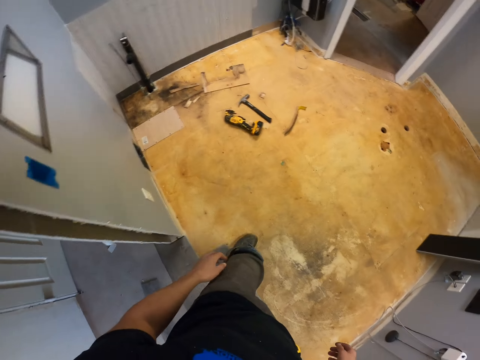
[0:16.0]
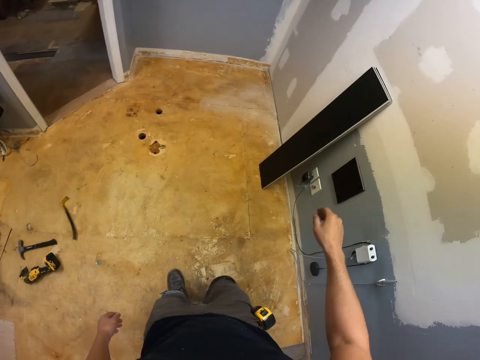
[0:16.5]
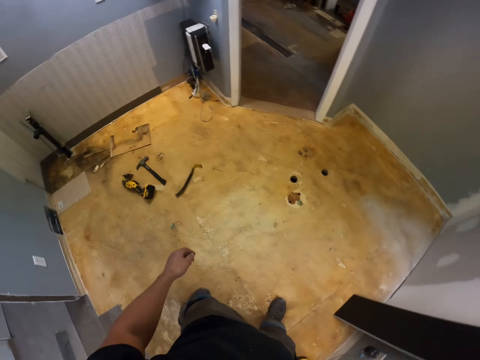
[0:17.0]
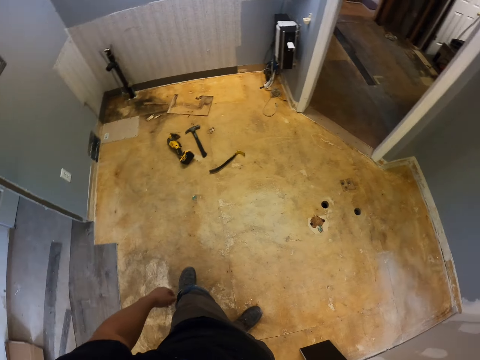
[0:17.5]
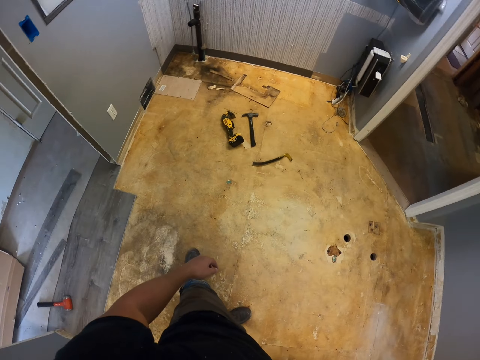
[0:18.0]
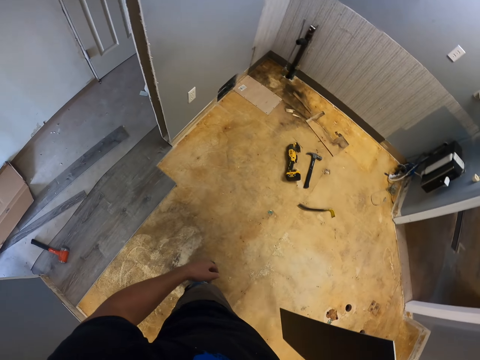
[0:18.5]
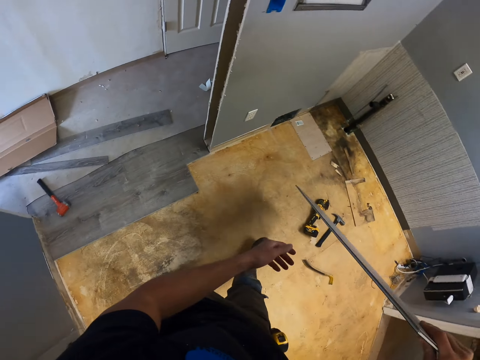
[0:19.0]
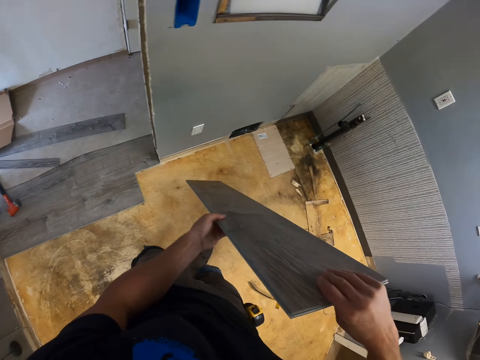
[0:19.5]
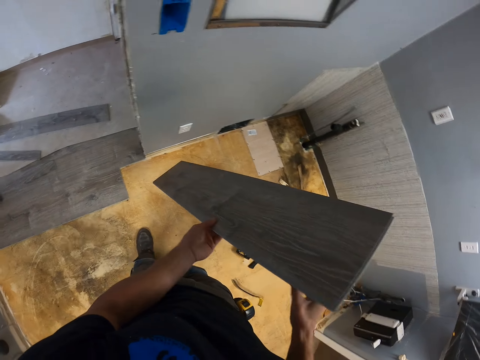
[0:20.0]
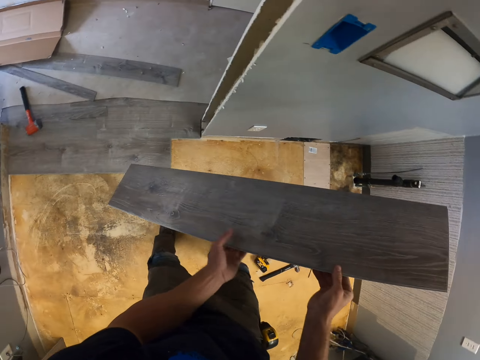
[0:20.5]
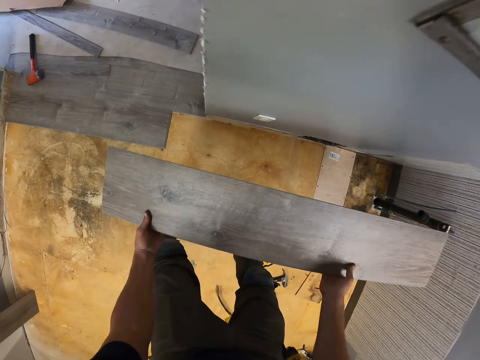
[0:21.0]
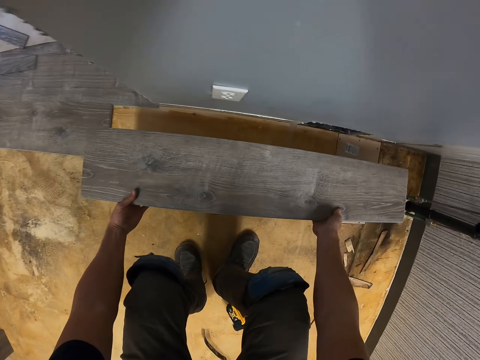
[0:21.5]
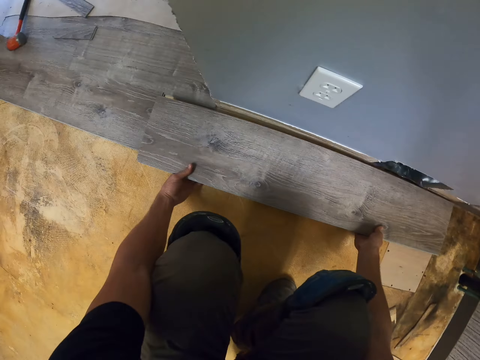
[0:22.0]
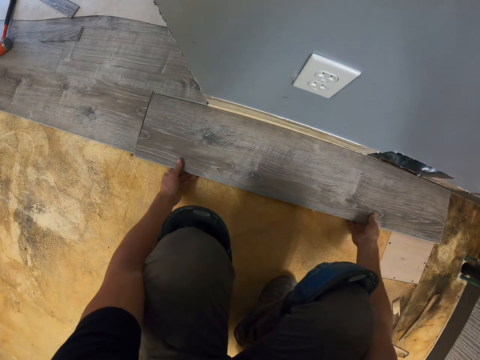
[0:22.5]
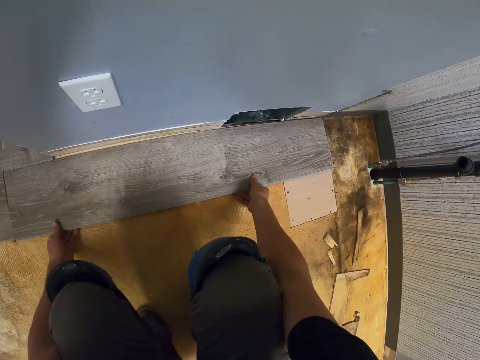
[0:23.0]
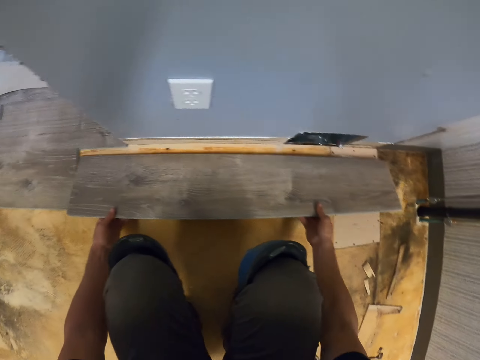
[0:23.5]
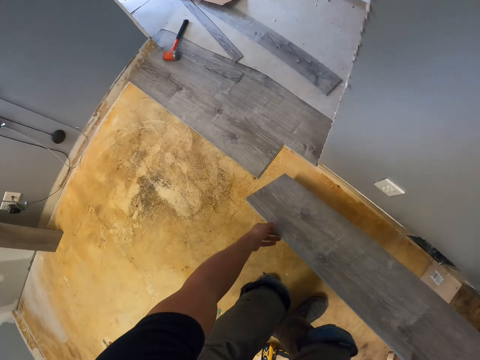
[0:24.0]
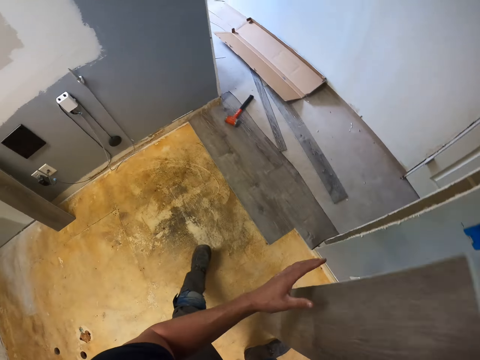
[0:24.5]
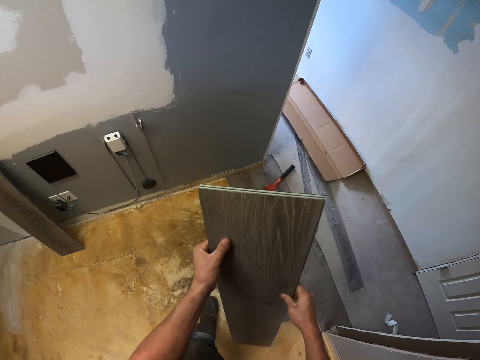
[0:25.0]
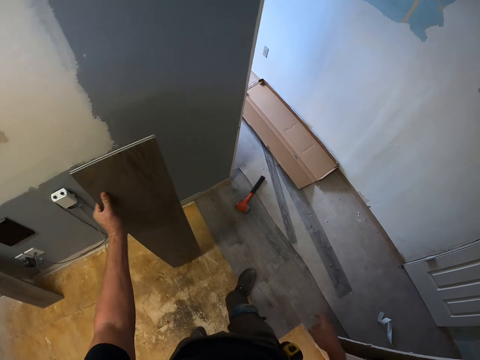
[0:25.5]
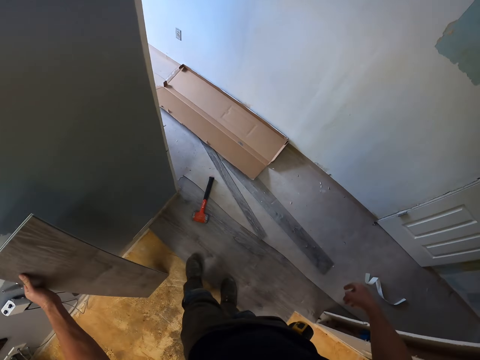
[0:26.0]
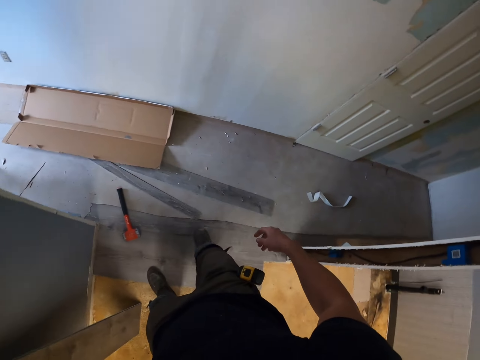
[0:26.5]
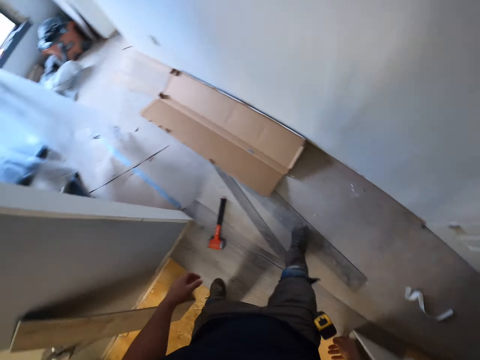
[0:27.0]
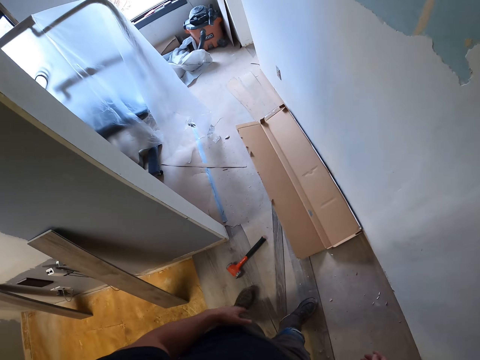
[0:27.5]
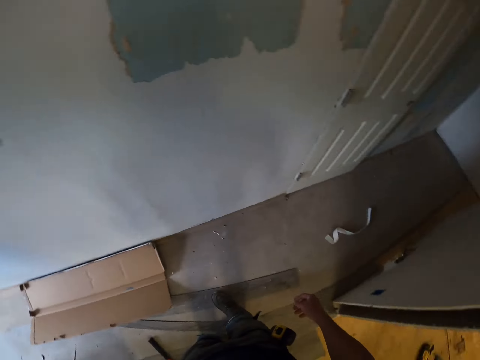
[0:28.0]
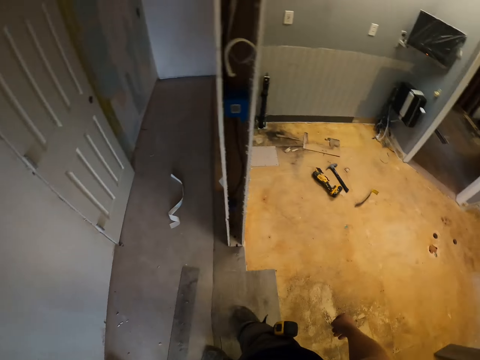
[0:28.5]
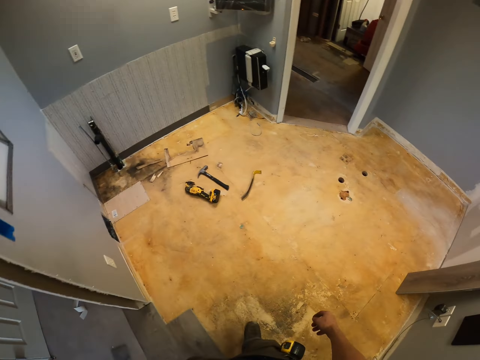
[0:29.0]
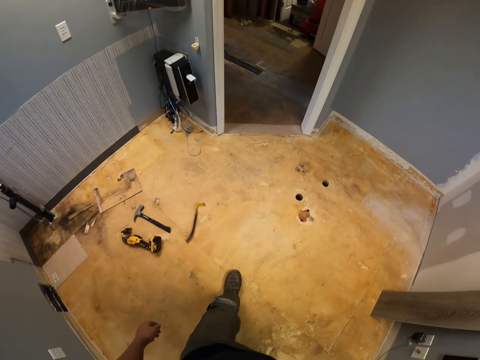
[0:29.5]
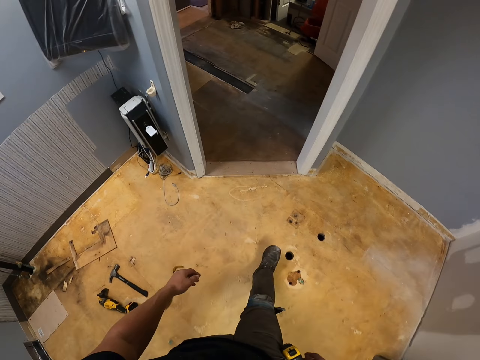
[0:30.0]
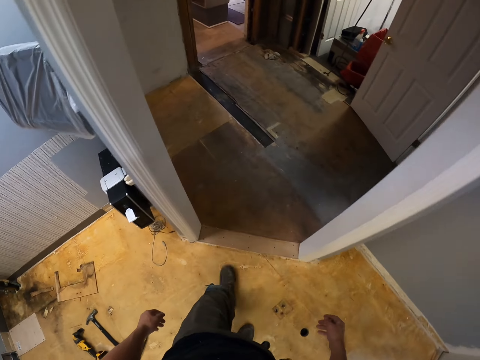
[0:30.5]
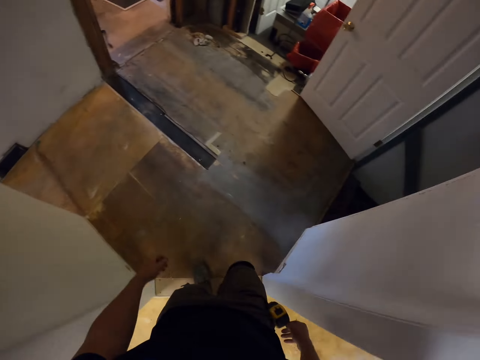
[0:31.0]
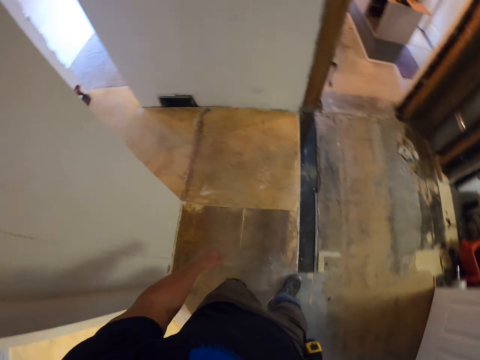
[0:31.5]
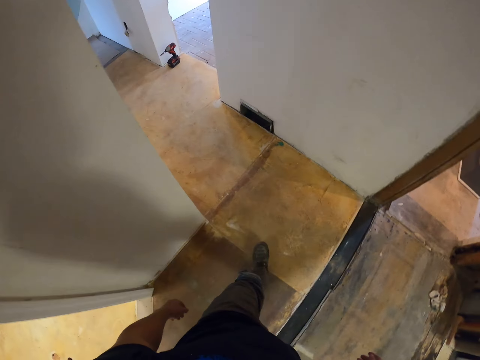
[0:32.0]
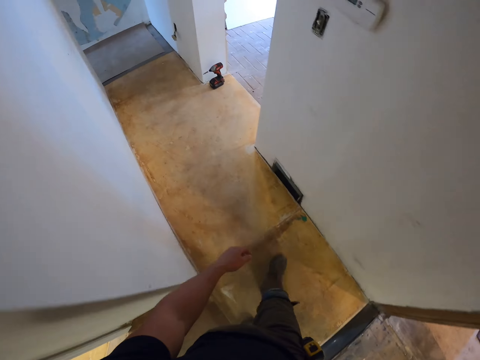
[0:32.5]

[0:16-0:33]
The camera wearer picks up a piece of wood. They put the wood on the floor. They remove the wood from the floor. They put the piece of wood on the wall. They walk in a room.

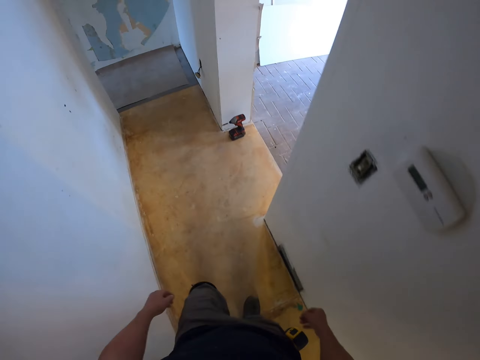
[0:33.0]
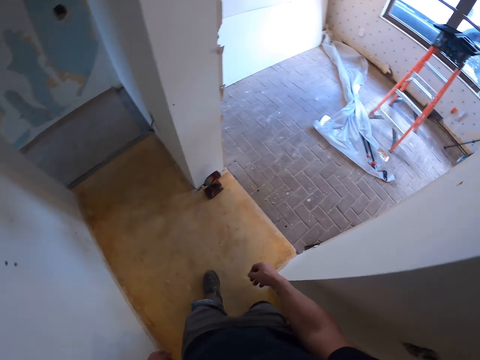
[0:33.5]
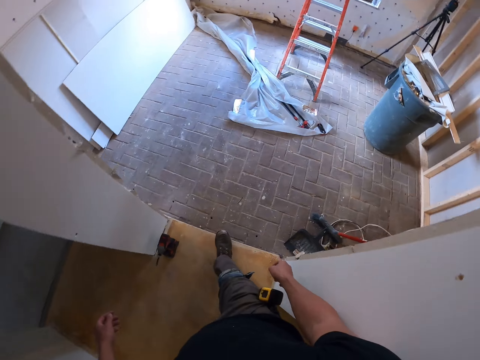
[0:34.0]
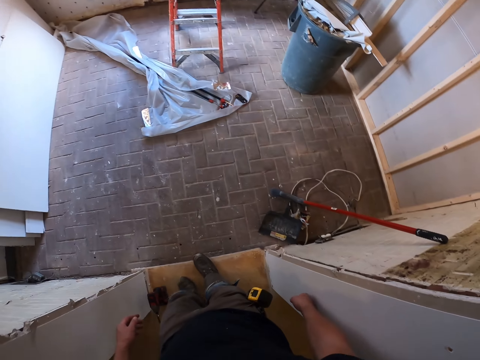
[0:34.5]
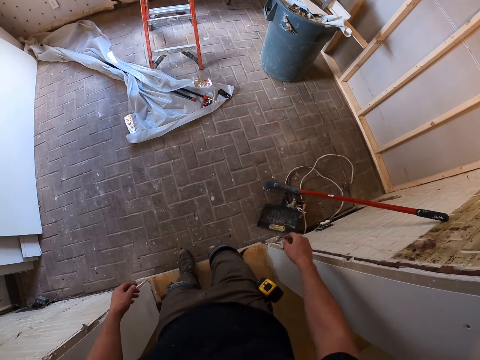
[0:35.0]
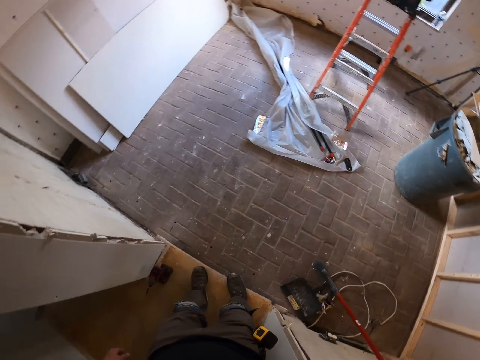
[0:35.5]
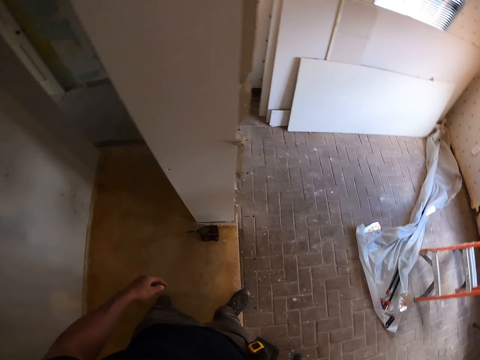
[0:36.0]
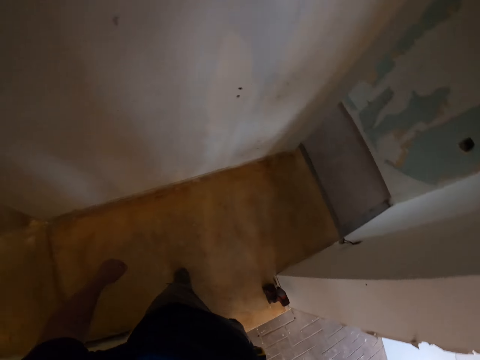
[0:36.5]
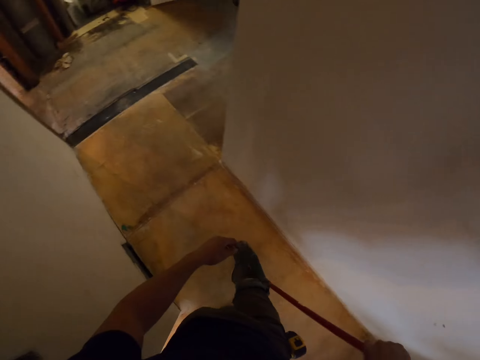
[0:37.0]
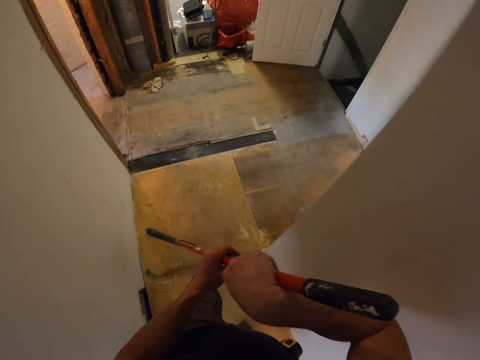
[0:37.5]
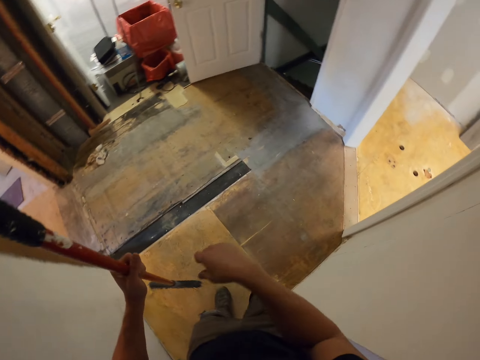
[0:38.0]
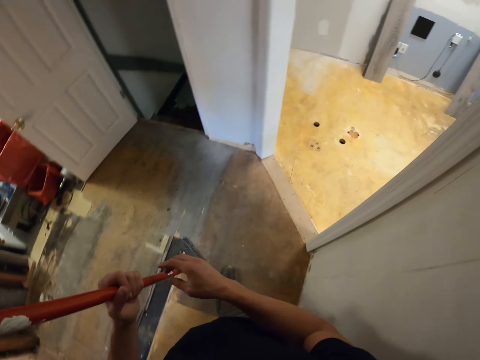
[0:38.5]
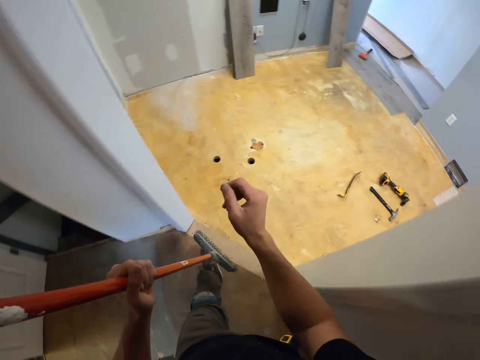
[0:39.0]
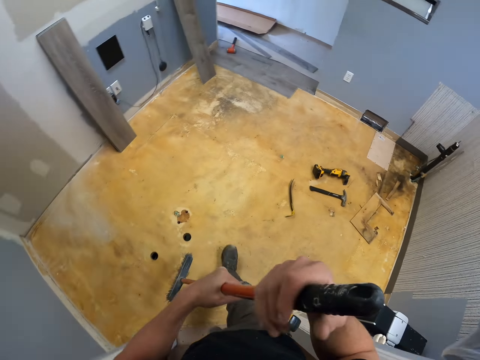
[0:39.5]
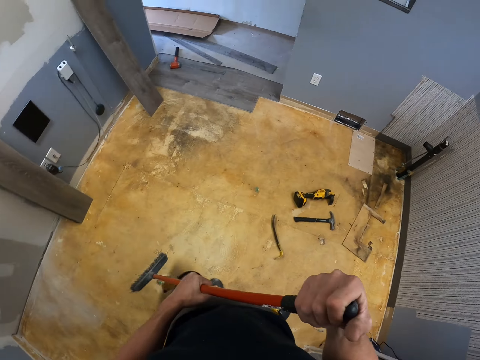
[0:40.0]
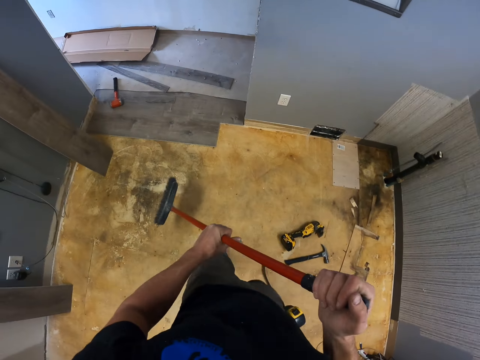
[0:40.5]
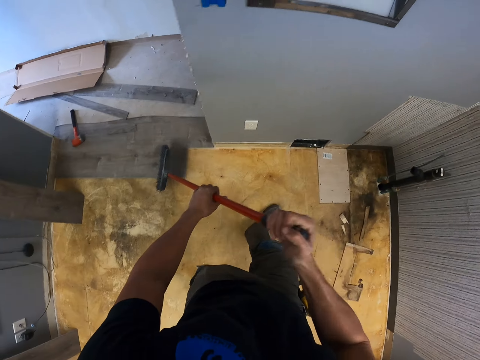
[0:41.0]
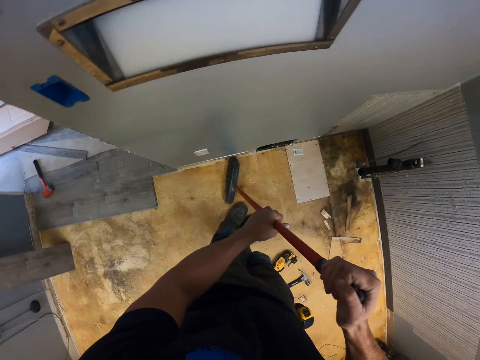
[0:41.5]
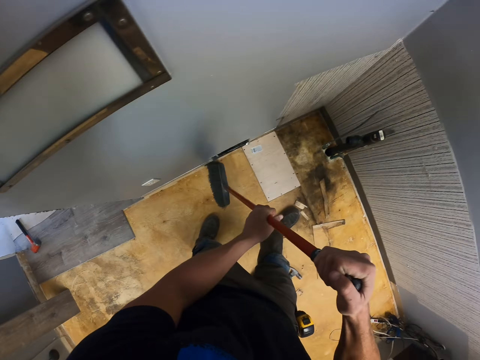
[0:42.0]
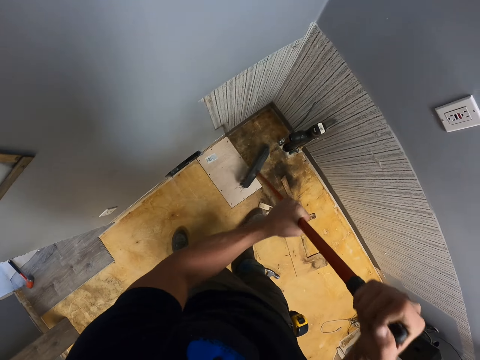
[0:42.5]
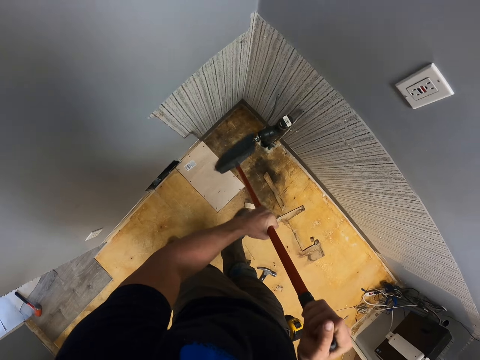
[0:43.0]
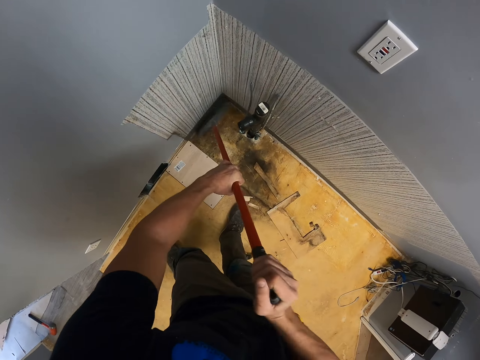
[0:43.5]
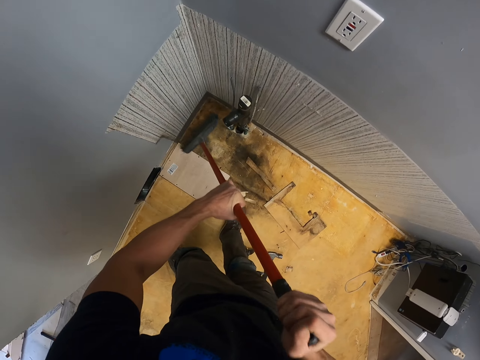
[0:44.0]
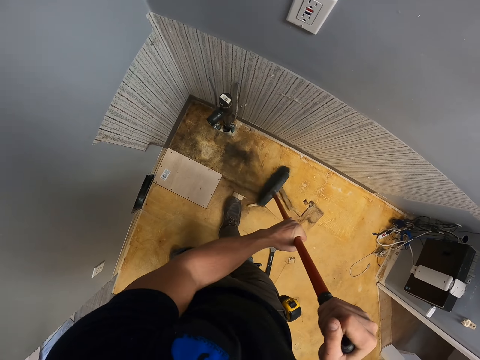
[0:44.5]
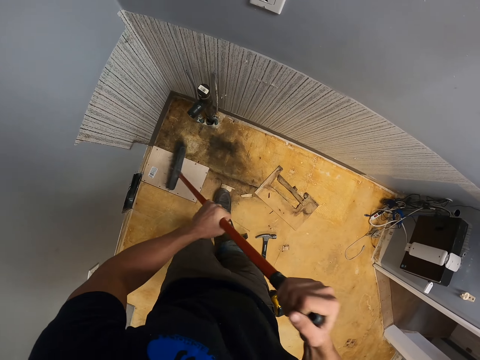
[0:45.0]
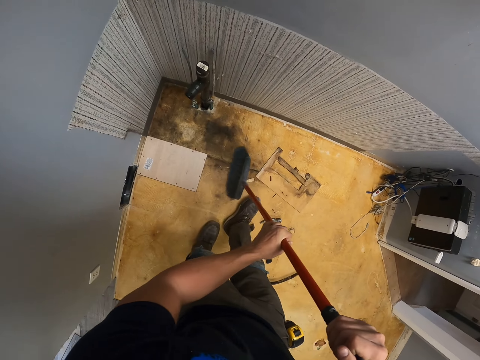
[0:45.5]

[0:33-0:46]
The camera wearer picks up wood. They walk in a room. They pick up a floor brush. They sweep the floor.
